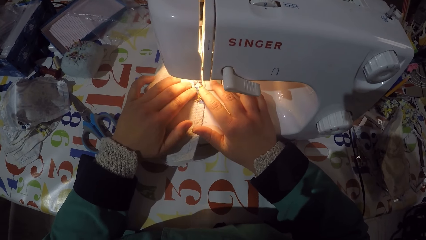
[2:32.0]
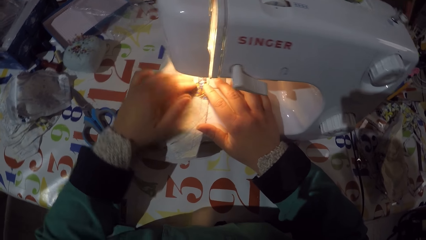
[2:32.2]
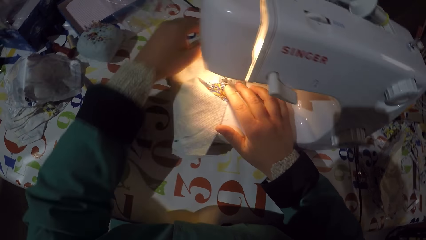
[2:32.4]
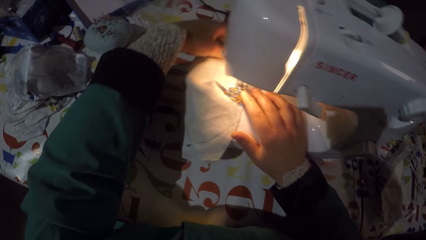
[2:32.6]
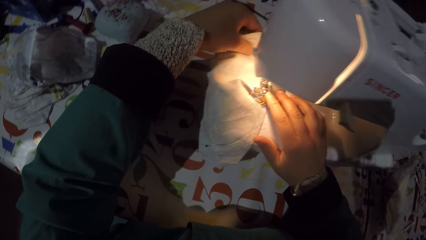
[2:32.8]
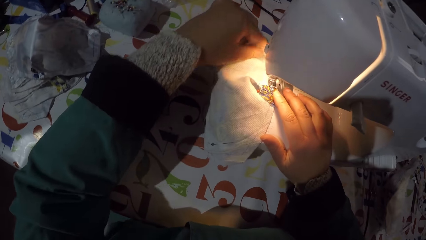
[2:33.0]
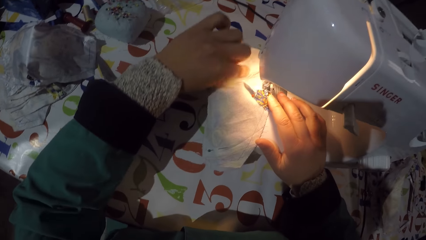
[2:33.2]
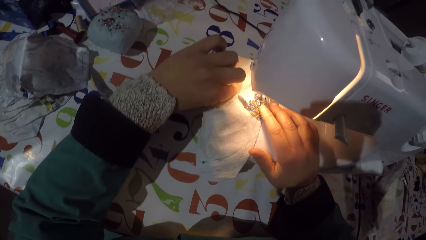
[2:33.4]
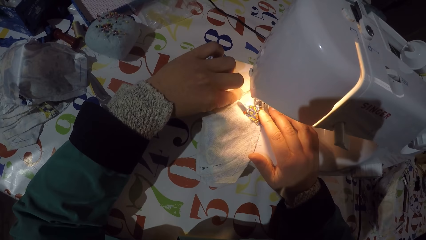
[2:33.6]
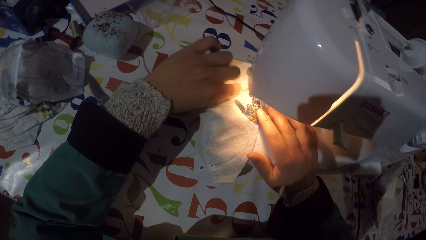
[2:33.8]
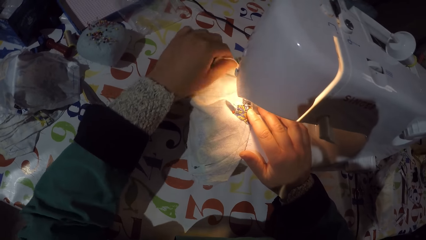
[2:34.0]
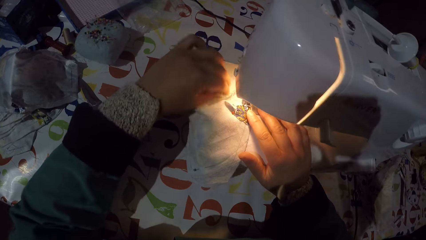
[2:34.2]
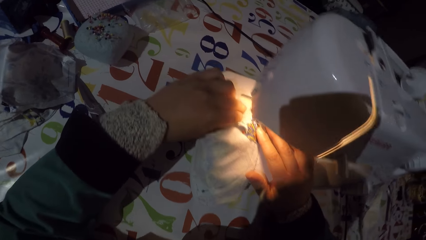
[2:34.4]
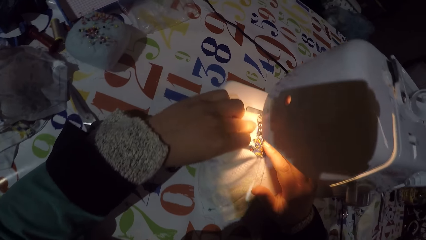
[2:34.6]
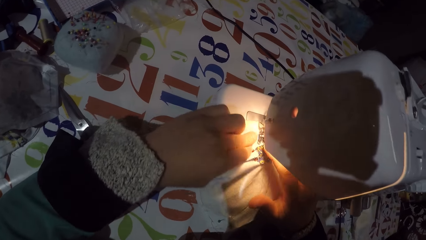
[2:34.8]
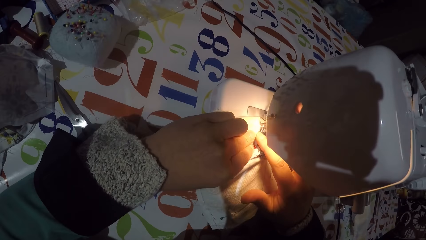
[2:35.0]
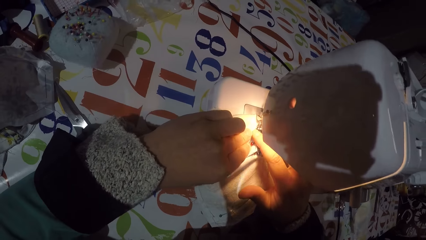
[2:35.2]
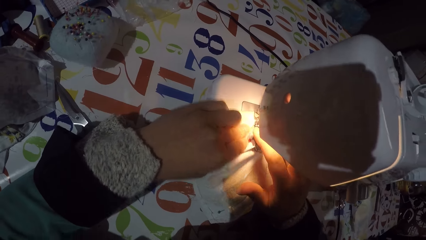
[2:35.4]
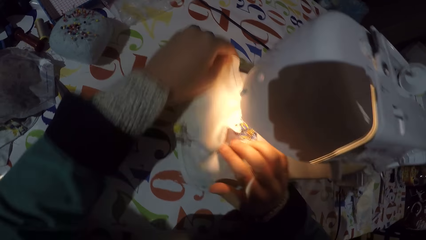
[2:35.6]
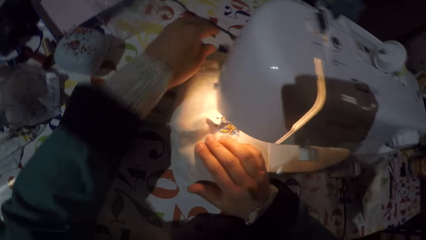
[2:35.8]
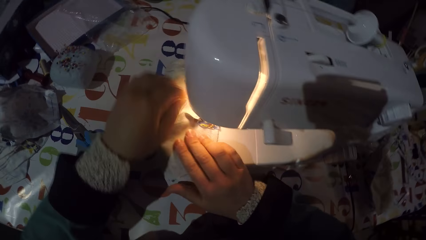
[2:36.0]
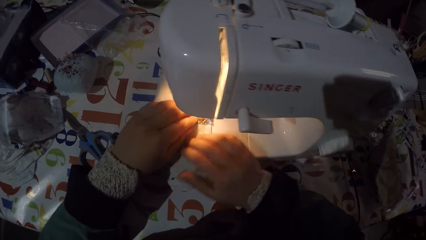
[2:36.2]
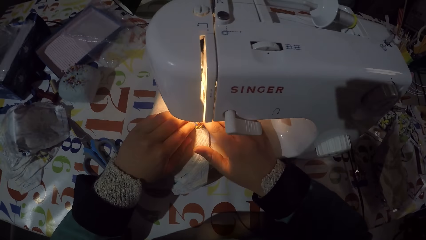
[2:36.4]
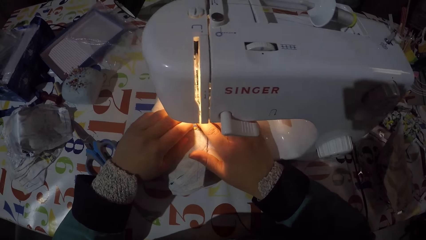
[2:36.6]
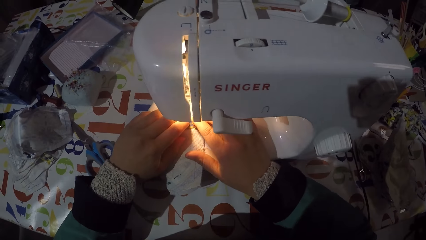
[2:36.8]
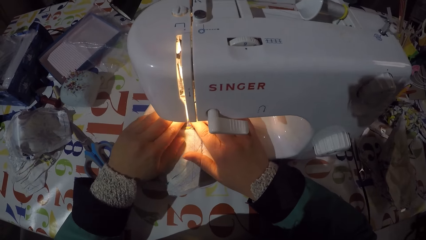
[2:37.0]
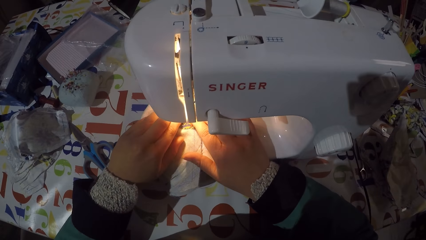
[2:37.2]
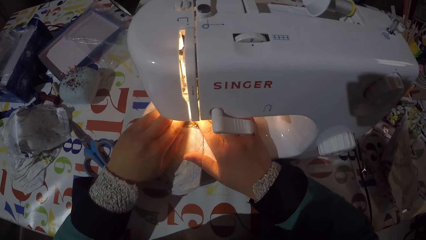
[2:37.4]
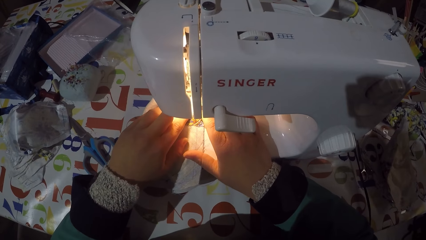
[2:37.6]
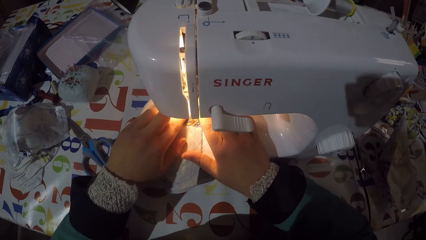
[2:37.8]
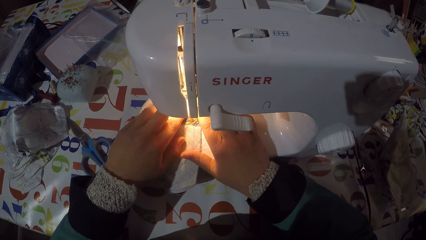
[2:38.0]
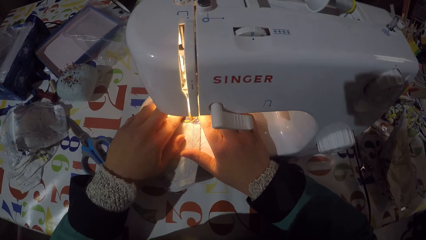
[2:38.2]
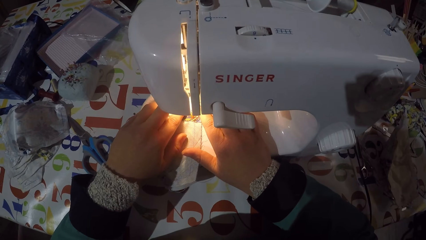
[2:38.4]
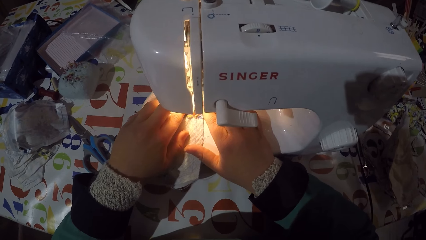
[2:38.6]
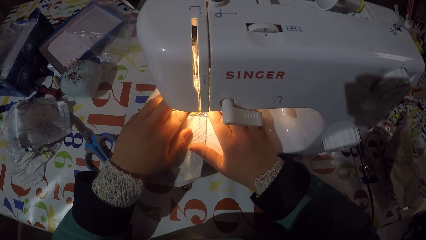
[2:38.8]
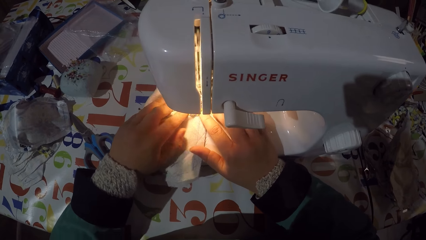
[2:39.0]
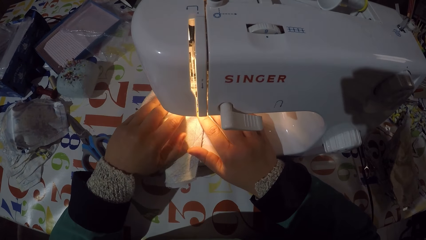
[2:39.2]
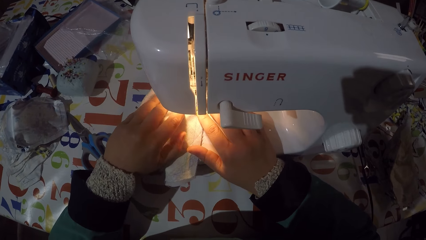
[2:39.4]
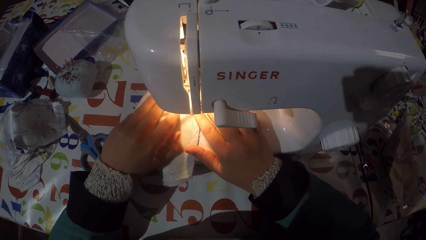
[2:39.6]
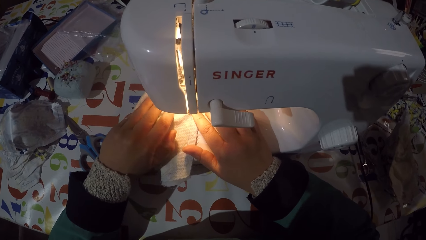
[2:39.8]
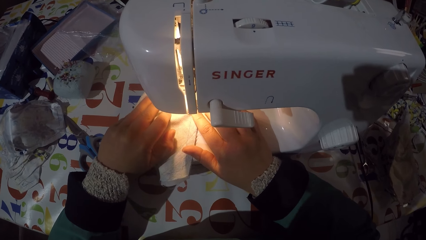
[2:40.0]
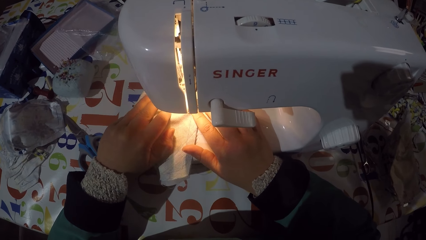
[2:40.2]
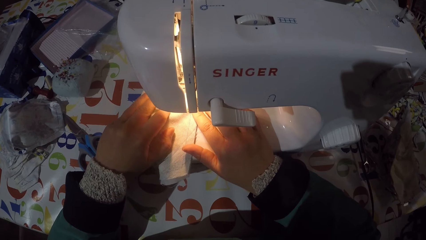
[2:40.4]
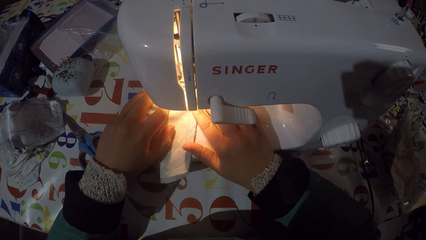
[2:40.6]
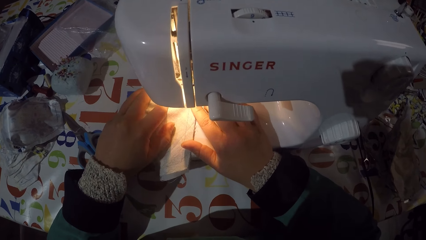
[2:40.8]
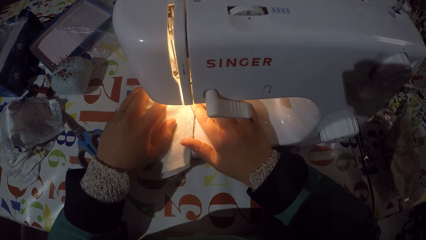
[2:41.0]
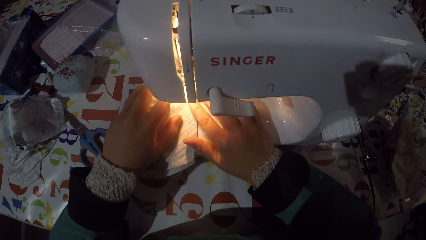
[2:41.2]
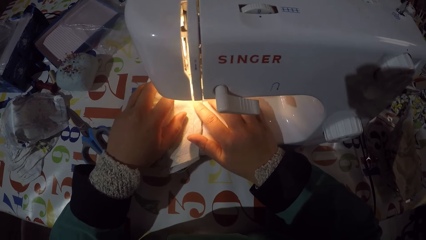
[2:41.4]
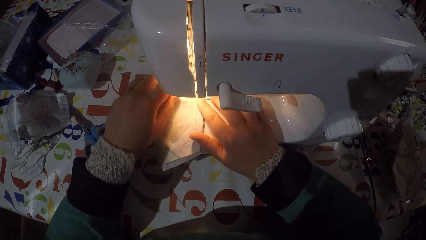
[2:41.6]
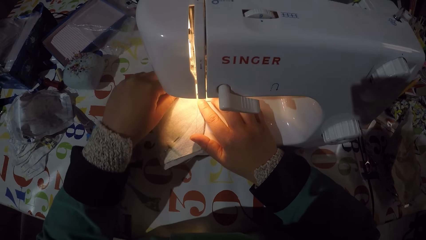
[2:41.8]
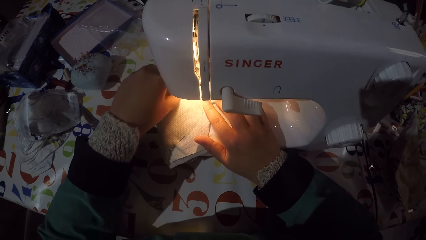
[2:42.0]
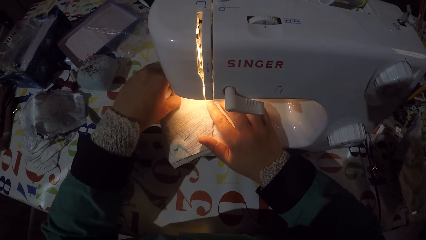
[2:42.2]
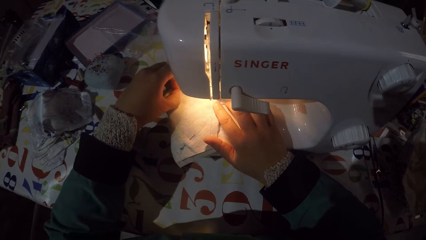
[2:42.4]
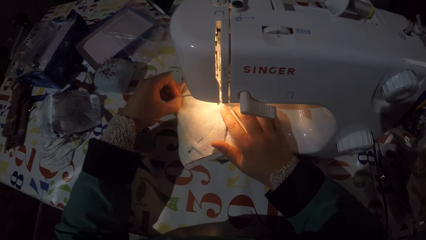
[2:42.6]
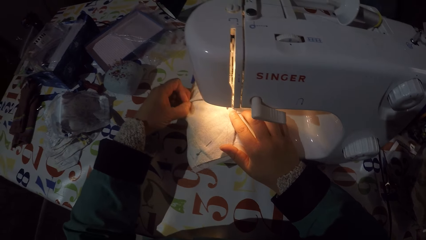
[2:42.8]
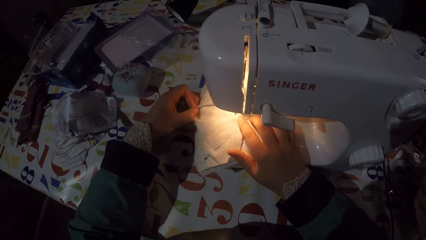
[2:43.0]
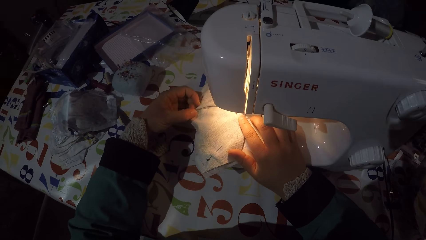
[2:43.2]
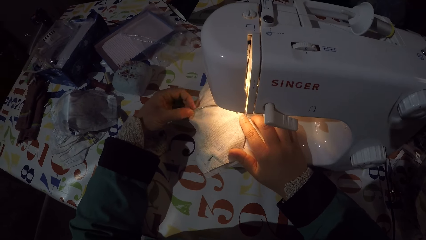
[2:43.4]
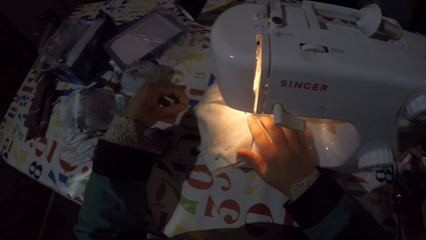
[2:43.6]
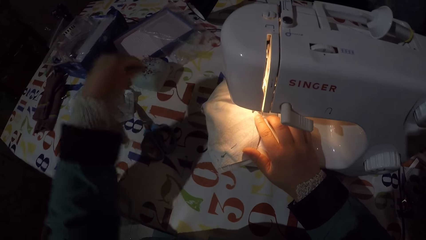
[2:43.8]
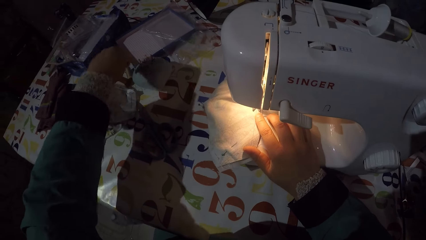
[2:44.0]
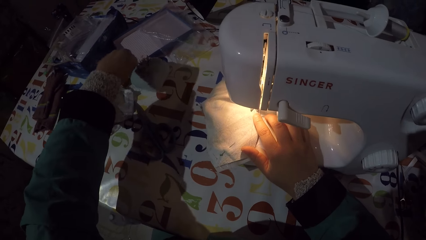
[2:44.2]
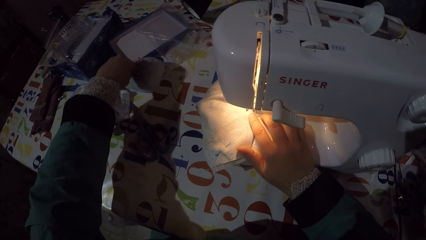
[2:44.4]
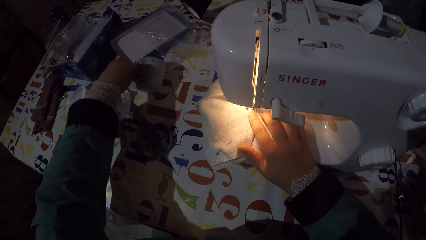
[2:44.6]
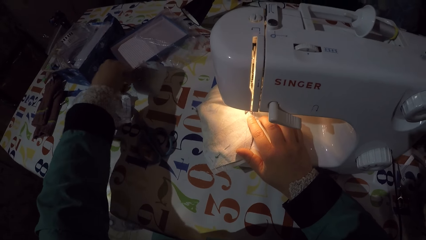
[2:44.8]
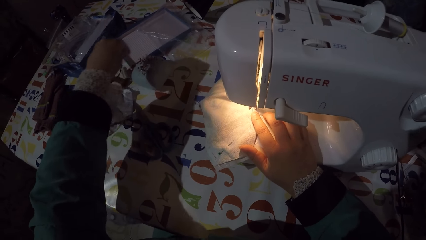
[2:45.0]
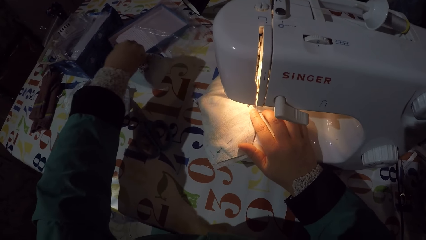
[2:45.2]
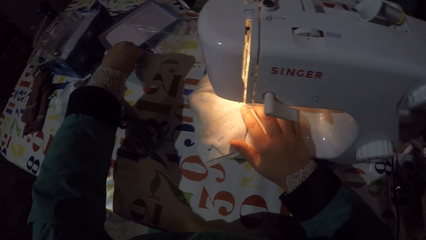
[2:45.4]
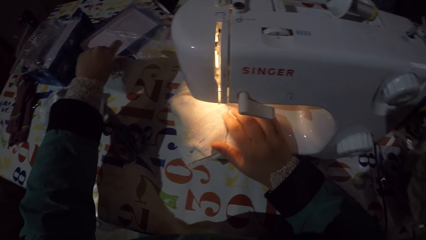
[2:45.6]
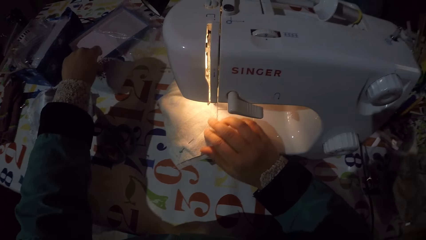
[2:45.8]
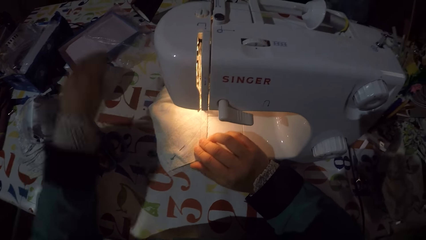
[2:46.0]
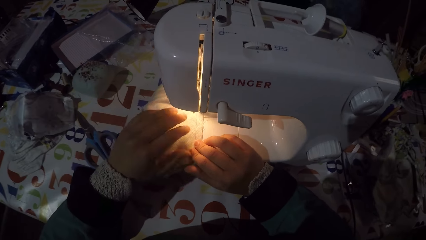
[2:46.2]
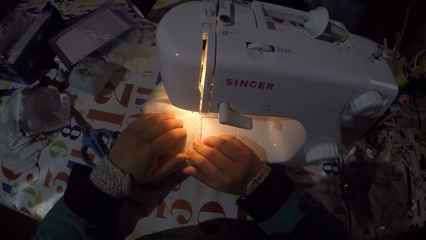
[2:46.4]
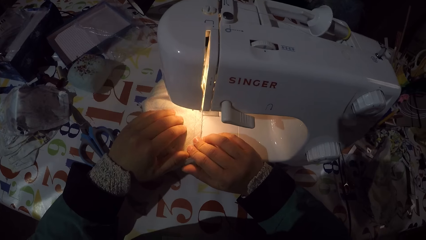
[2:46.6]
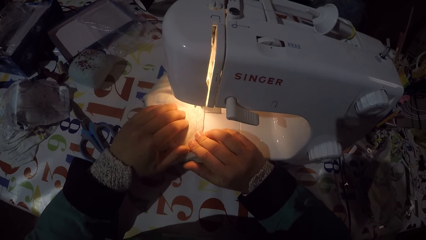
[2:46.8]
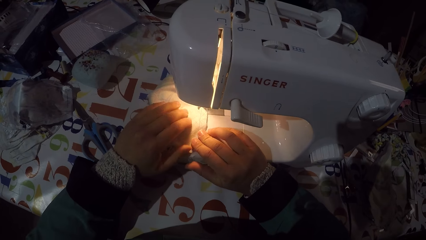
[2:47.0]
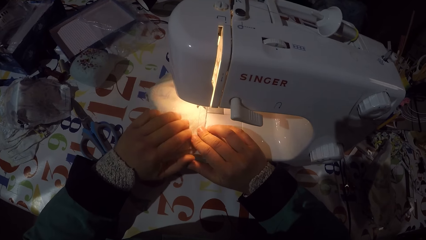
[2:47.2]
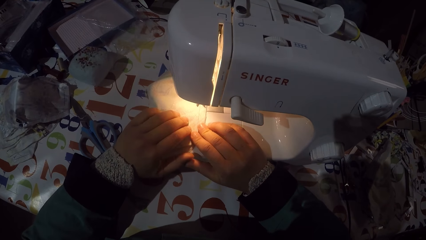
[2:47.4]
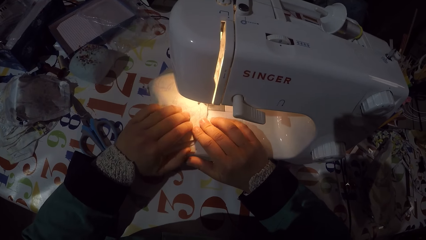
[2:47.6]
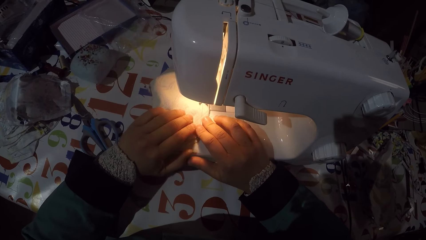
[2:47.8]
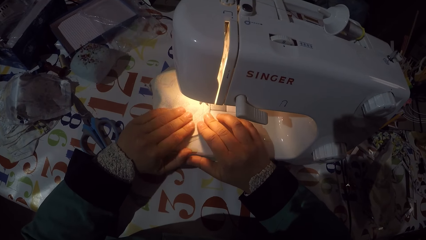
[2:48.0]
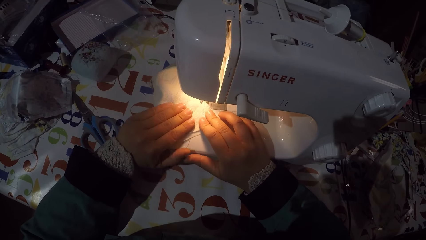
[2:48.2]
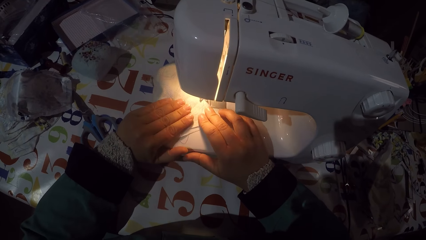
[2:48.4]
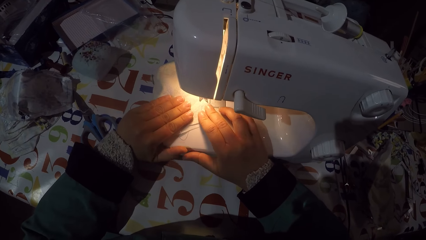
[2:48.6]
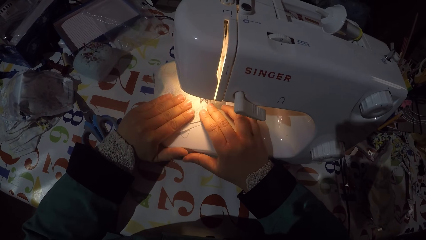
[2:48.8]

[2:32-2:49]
The camera wearer bends the piece of garment or face mask with his left hand. He turns the face mask and unfolds the face mask. He sews the piece of garment with the sewing machine. He pulls a pin from the piece of garment. He straightens the face mask. He pins the pin on the pin sponge. He sews the piece of garment with the sewing machine.
